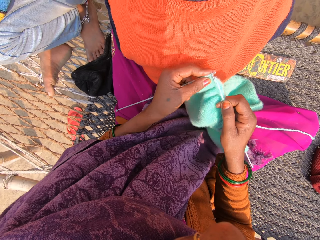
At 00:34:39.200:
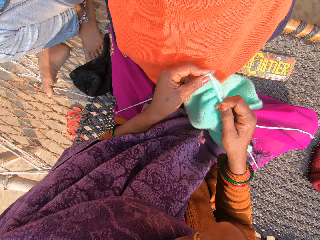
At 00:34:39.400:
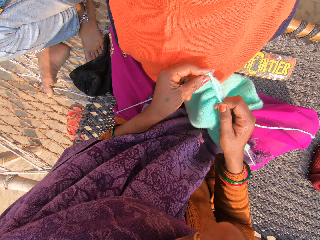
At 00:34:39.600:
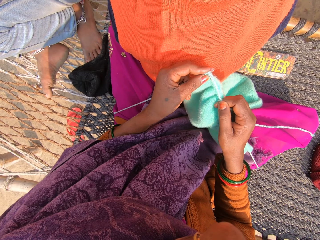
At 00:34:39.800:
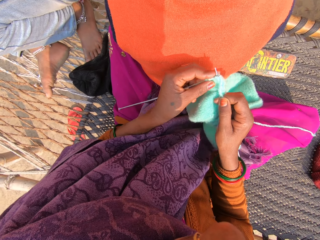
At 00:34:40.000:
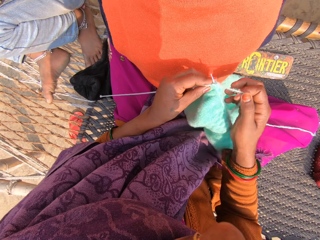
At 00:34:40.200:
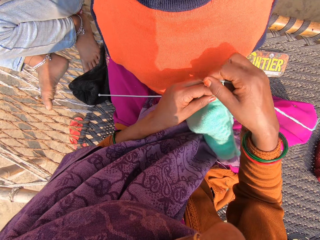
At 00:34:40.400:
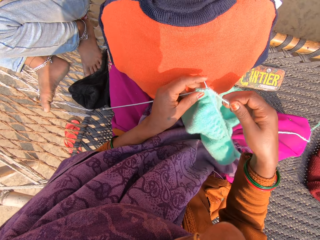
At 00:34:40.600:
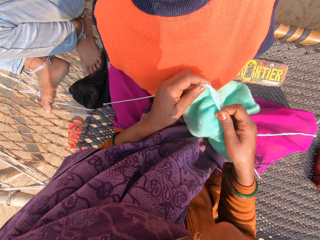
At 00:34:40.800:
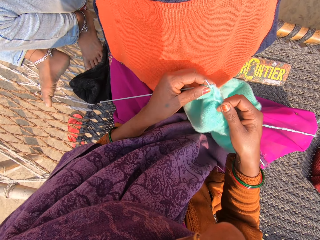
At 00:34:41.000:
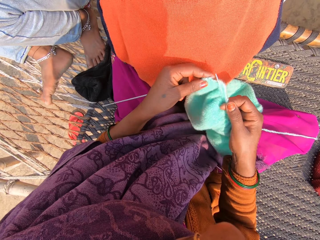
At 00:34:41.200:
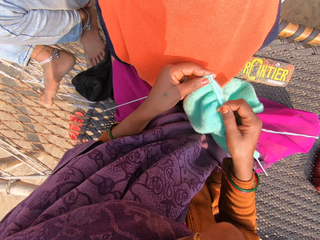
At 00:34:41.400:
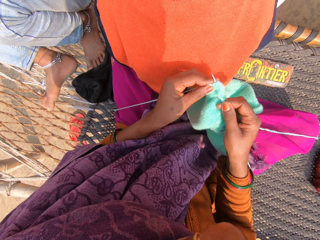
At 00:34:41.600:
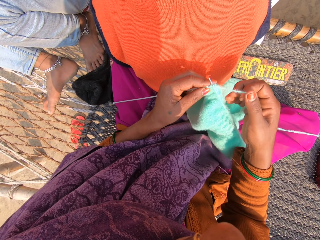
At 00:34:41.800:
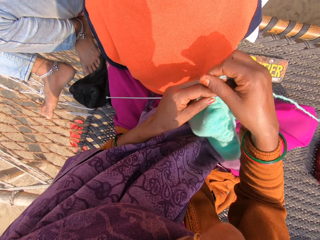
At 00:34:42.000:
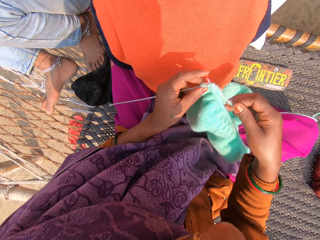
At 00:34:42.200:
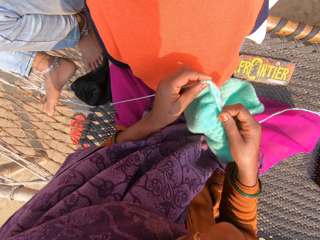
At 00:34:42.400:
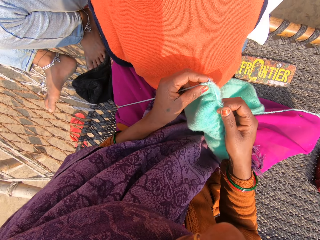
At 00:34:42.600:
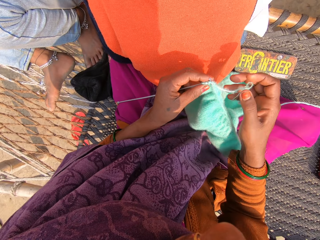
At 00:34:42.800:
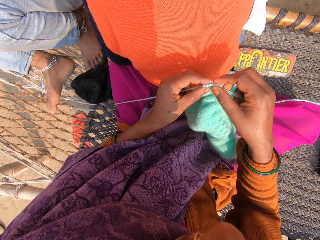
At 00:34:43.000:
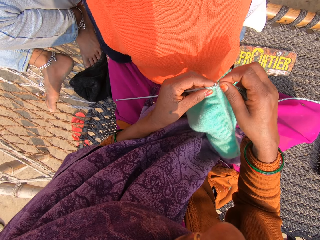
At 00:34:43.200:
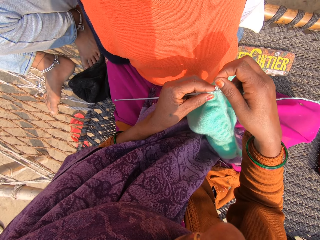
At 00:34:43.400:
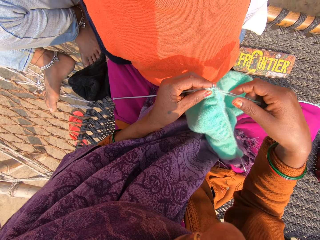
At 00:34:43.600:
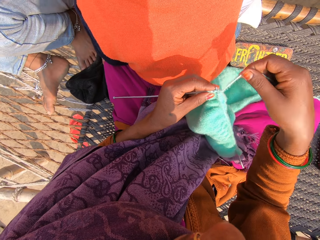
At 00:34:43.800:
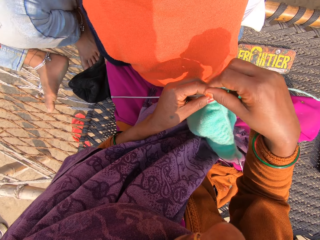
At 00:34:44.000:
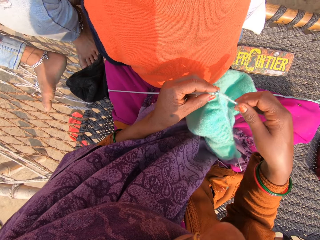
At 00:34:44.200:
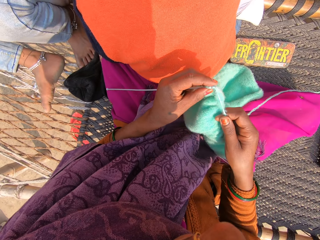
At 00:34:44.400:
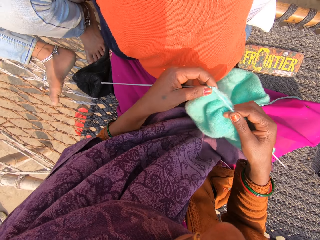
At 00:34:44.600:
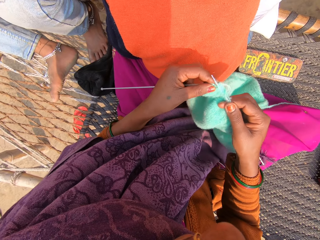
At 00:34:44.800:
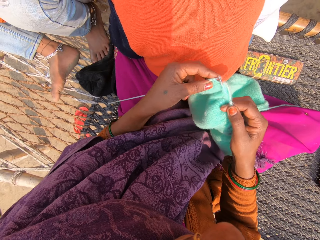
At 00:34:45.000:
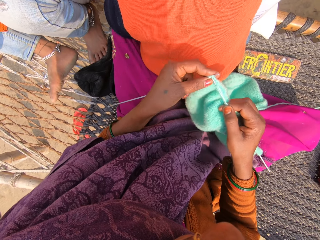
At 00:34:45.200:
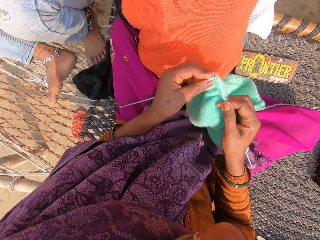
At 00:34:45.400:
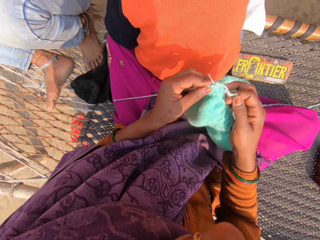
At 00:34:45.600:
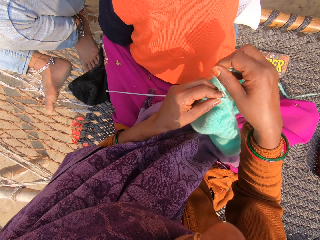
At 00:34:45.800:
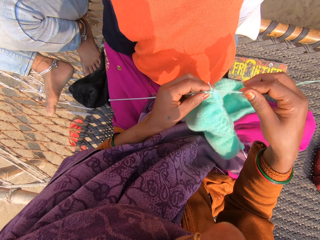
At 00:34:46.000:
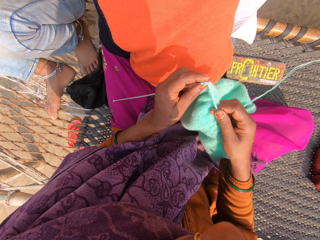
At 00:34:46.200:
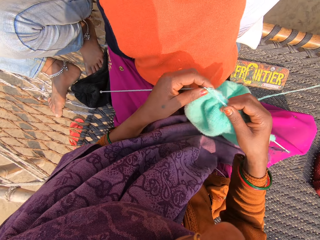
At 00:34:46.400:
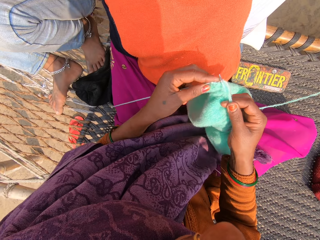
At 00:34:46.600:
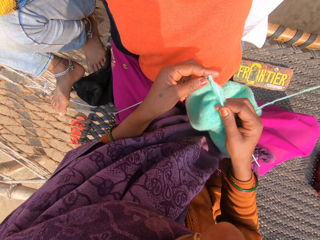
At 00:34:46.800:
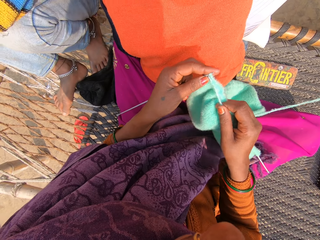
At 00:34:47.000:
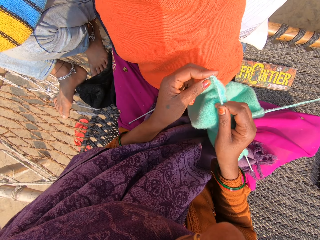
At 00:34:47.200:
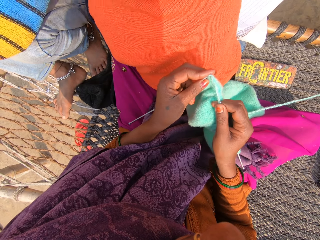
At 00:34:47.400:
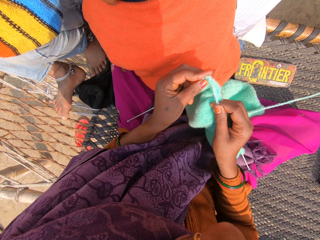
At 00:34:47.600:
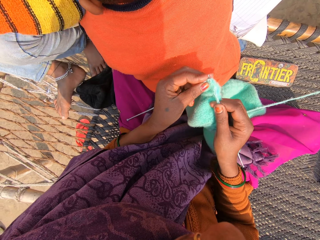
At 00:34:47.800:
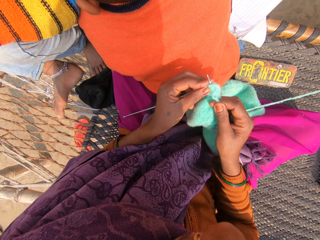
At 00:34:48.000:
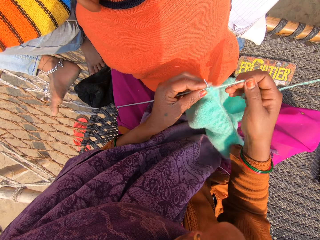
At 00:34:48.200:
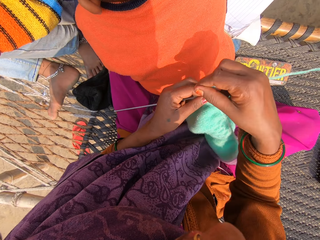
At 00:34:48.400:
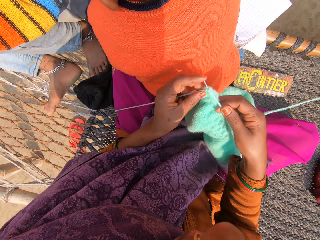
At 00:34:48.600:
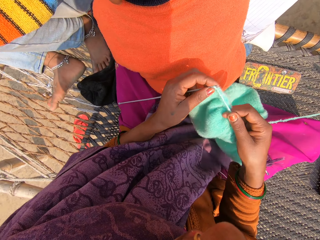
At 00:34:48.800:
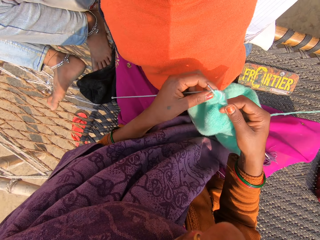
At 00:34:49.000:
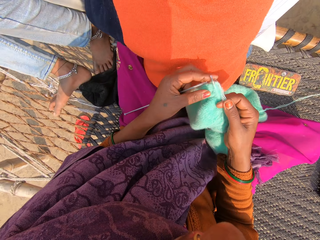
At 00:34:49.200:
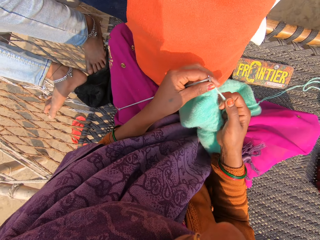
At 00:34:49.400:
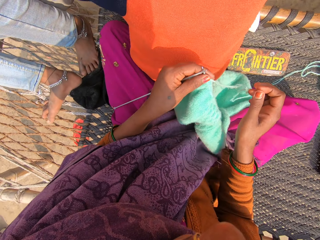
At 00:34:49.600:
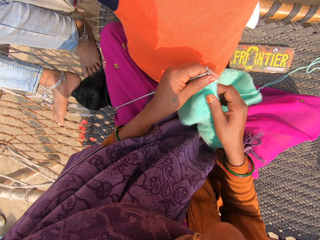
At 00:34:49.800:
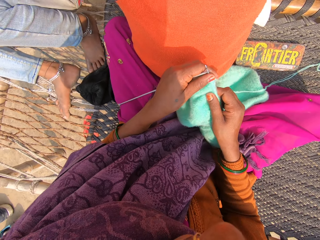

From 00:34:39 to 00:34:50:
The camera wearer rolls the yarn on the crochet needle. They knit the sweater. They roll the yarn on the crochet needle. They knit the sweater. They roll the yarn on the crochet needle.

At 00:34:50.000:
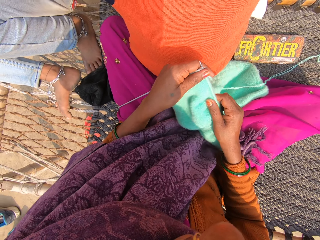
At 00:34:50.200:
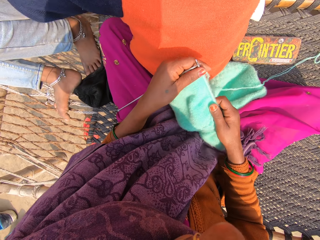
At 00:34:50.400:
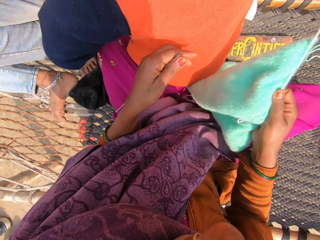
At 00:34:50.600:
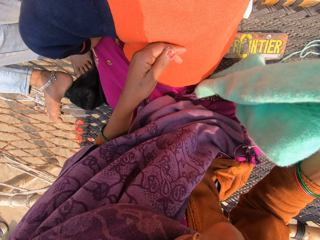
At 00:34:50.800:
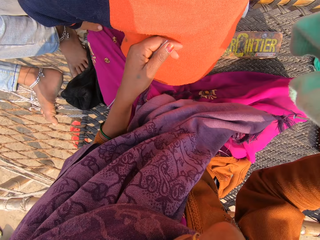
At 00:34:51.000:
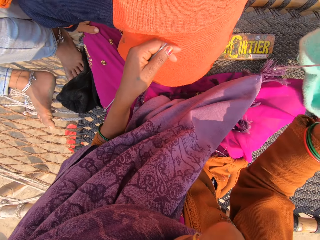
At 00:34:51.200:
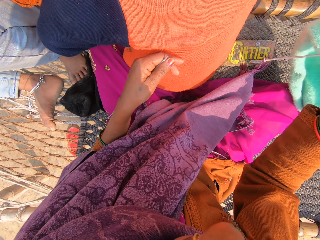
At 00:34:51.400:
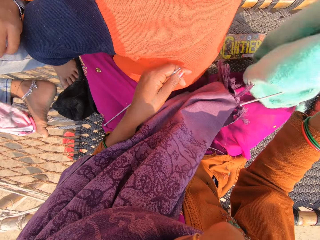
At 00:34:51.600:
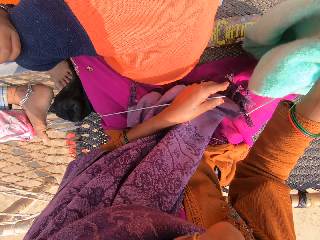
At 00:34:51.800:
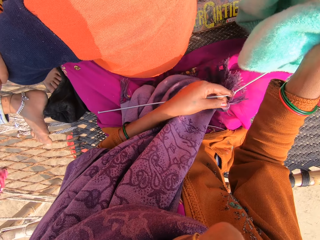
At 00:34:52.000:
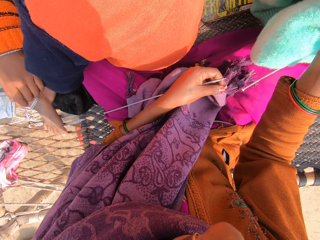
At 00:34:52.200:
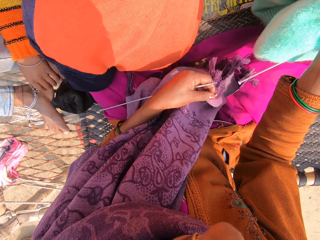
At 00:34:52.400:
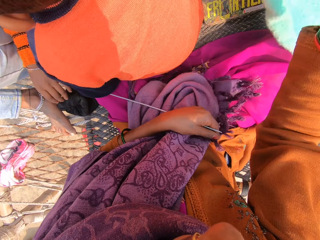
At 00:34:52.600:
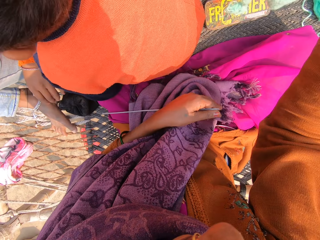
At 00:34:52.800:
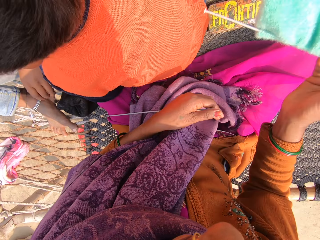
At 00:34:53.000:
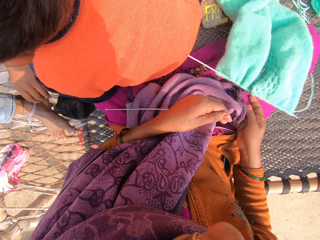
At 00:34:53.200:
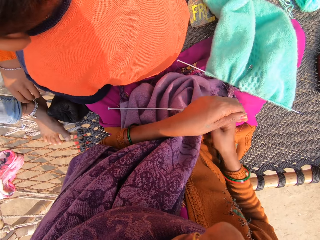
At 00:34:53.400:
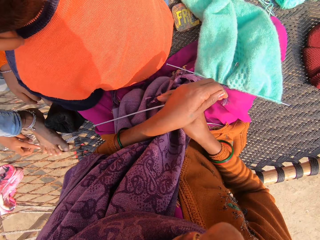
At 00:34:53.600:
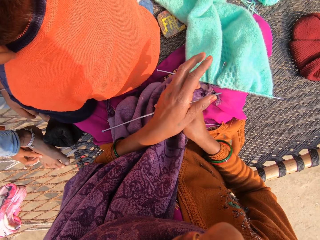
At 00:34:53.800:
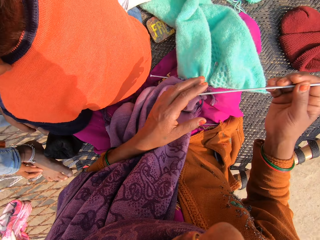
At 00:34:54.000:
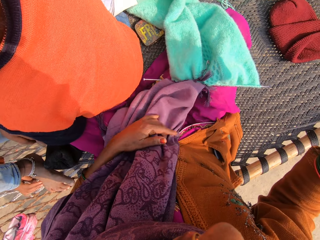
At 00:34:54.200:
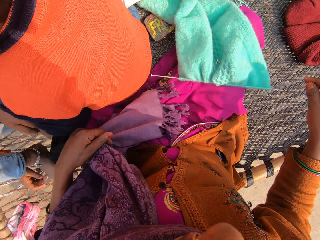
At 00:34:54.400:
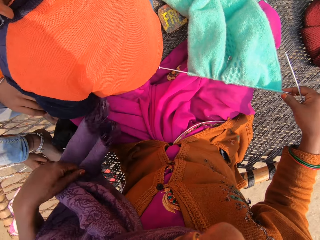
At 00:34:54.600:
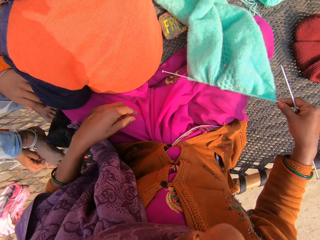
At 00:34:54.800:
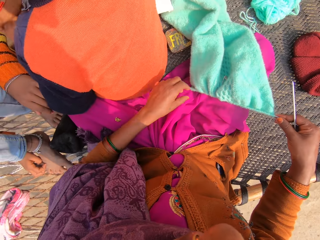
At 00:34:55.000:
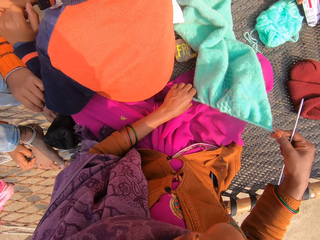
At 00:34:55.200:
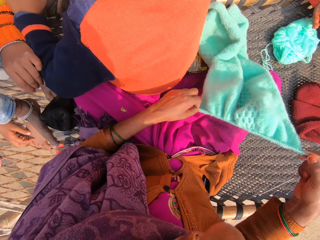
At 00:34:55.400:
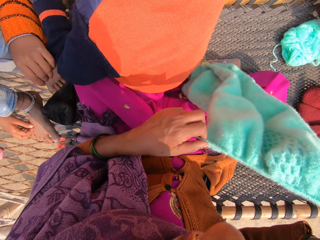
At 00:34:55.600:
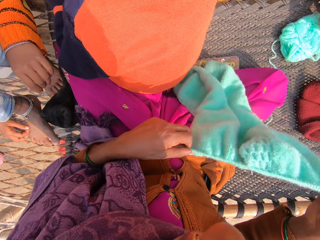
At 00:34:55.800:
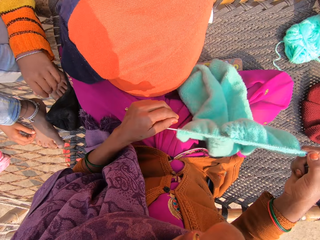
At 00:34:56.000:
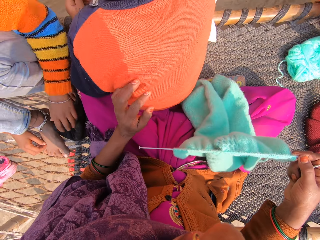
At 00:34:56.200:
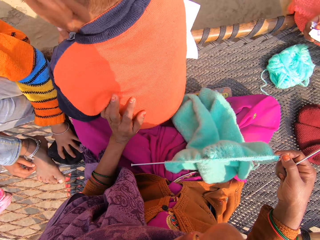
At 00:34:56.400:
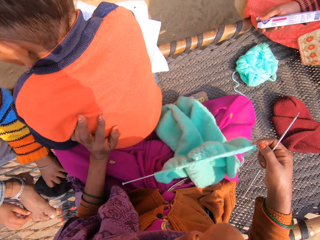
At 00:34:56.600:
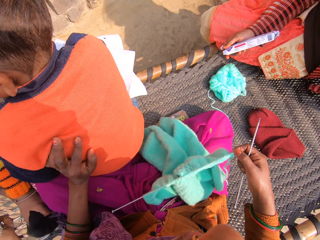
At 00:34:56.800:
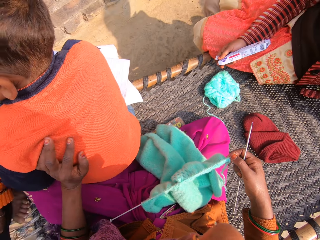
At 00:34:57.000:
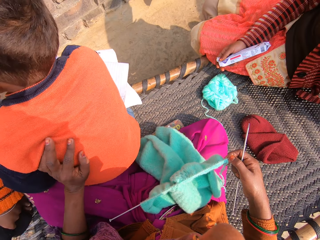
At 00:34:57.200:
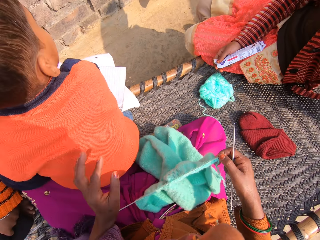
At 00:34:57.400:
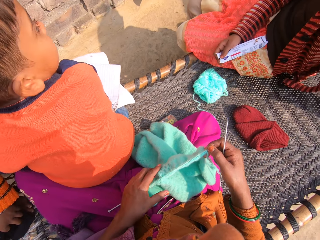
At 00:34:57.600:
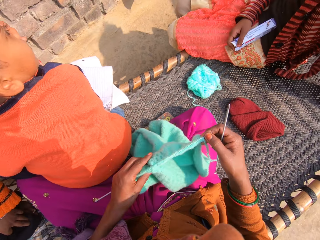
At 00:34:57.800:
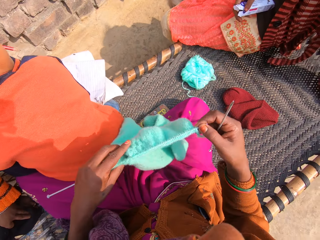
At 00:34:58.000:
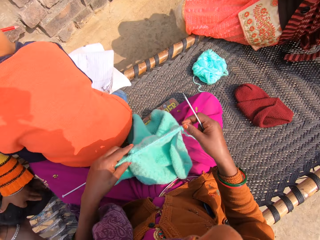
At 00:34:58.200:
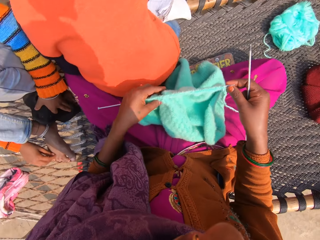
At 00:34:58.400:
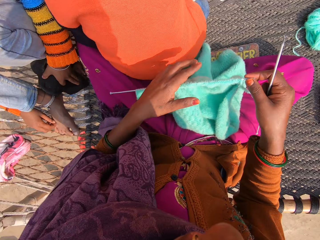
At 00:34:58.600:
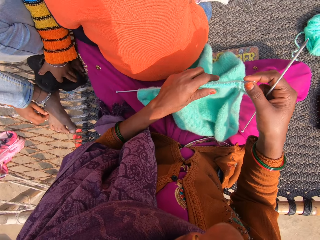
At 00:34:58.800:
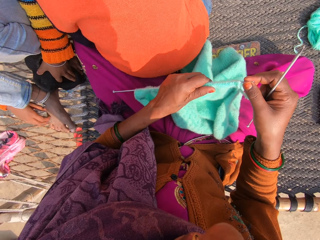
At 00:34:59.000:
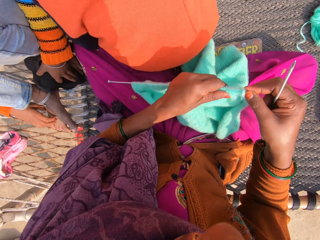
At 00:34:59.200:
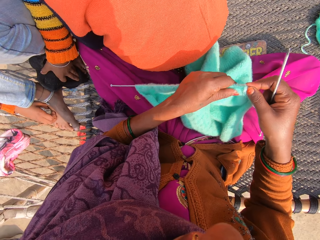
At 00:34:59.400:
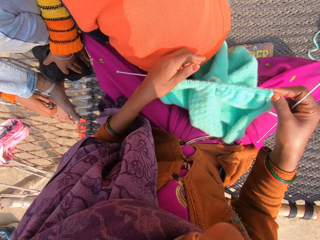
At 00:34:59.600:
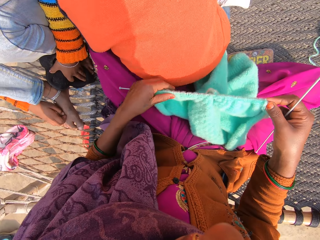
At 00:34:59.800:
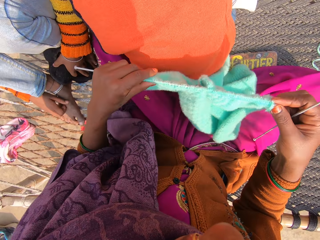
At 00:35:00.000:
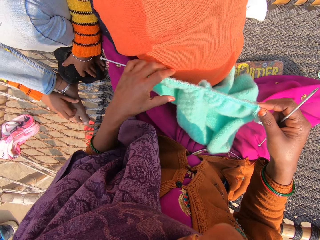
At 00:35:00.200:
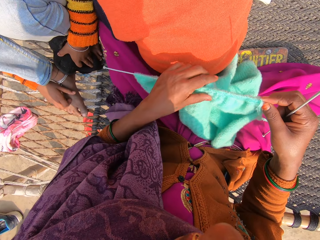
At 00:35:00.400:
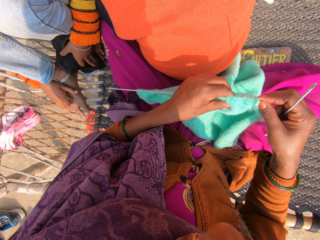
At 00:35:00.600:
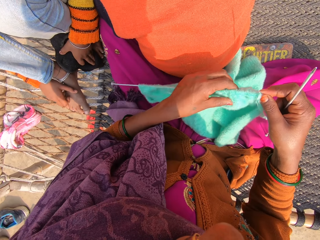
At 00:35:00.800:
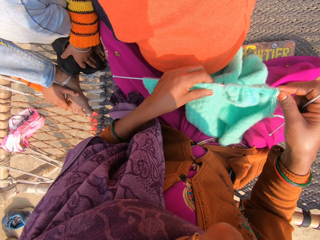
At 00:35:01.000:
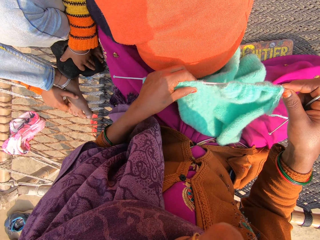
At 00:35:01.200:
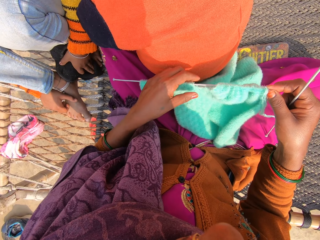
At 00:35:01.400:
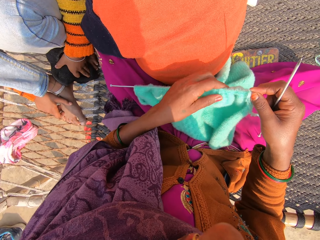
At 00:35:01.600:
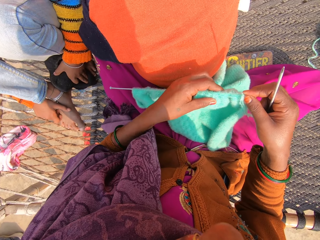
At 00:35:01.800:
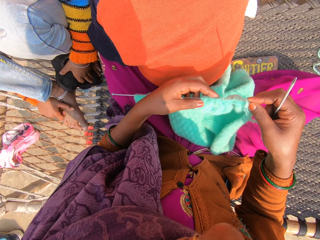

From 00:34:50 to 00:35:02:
The camera wearer holds the sweater or towel. She adjusts the towel on a knitting pin. She drops the sweater. She removes her scarf from the knitting pin with her left hand. She transfers a knitting pin to her right hand. She holds the sweater. She lifts the towel. She pushes a child with her left hand. She lifts the towel. She adjusts the towel on the knitting pin. She pushes the sweater.
